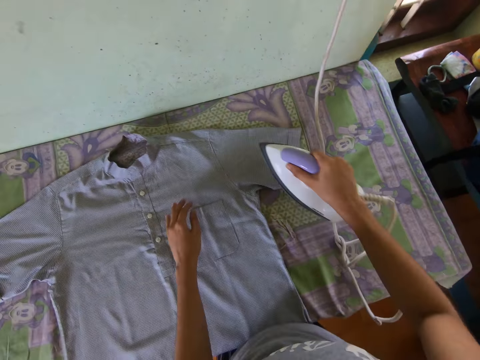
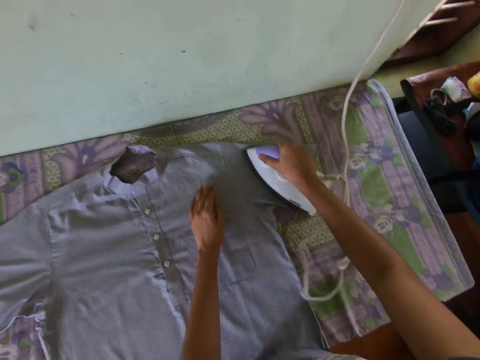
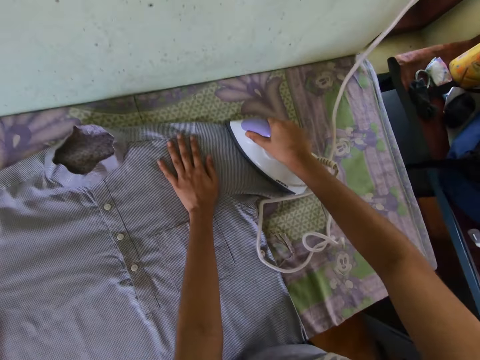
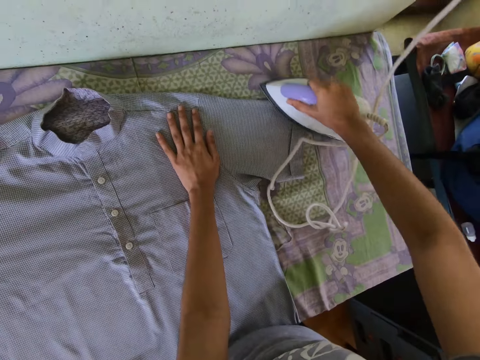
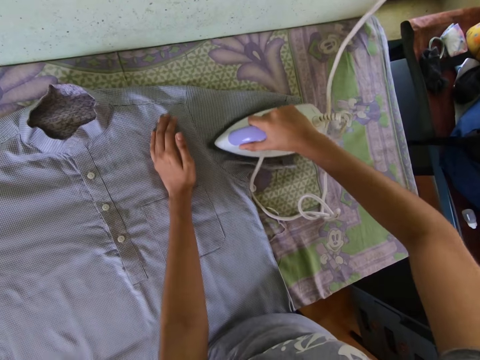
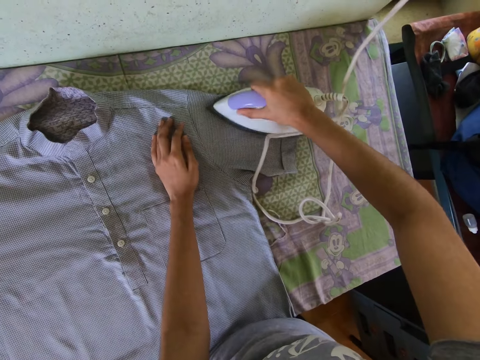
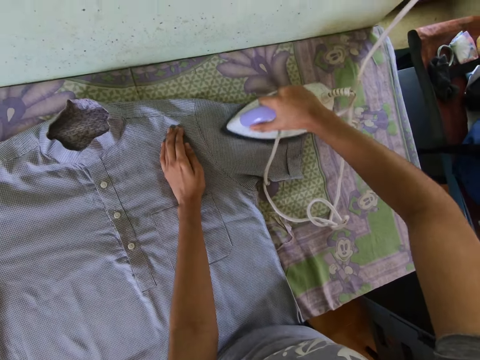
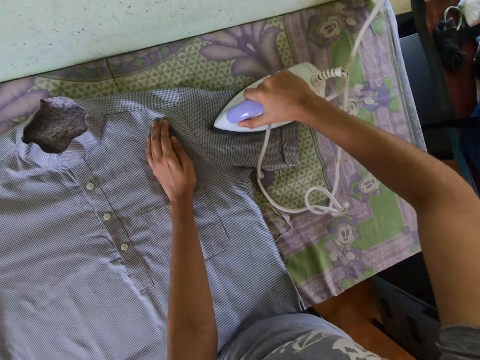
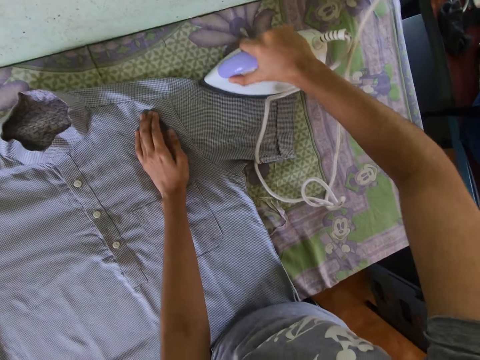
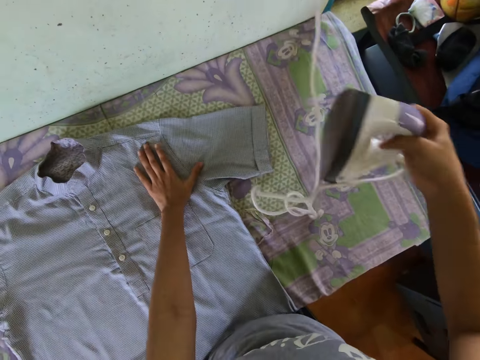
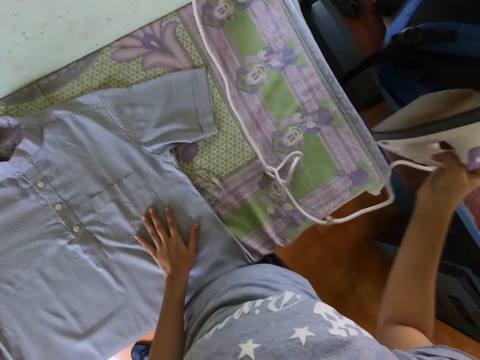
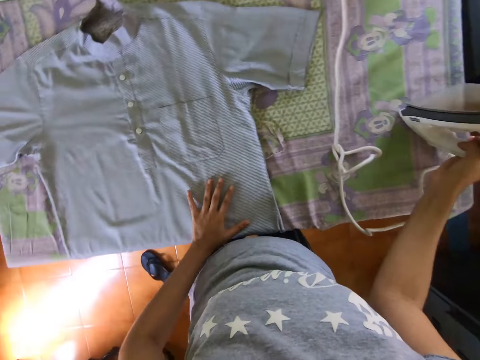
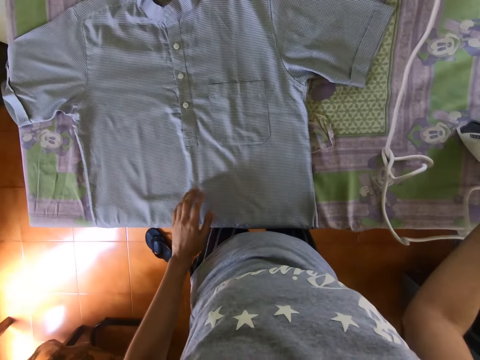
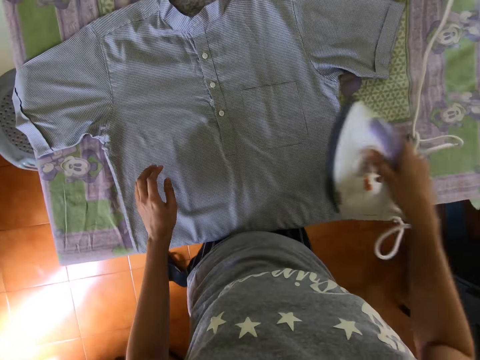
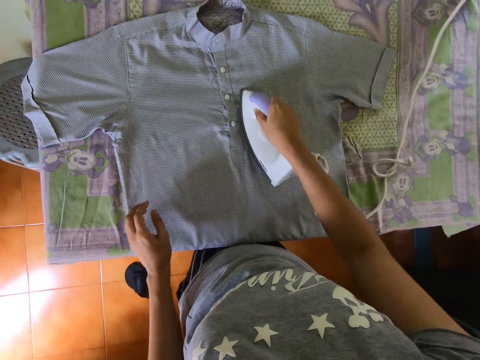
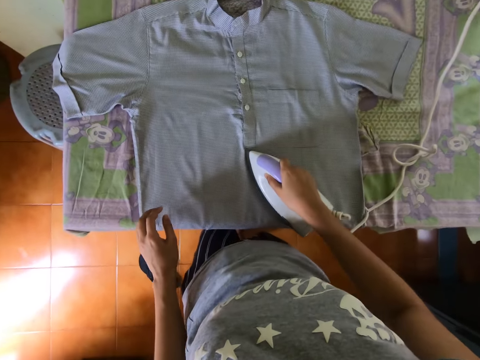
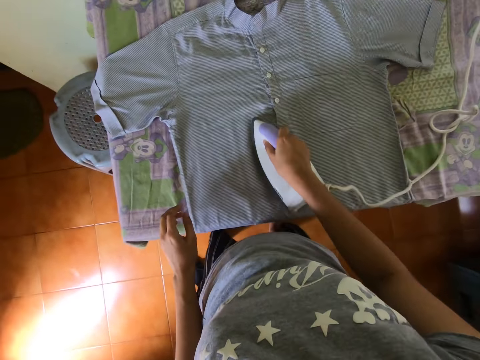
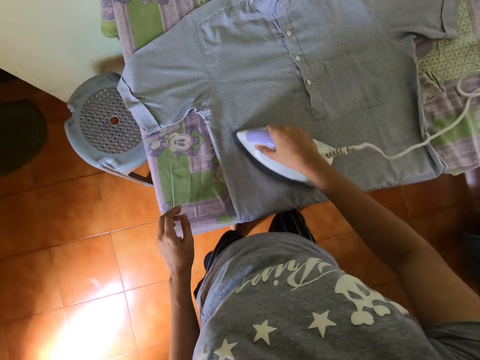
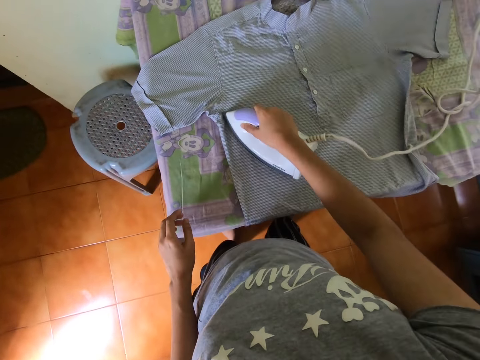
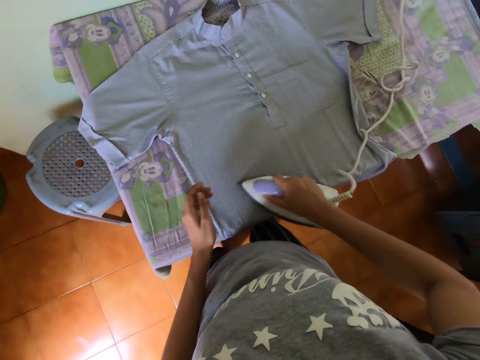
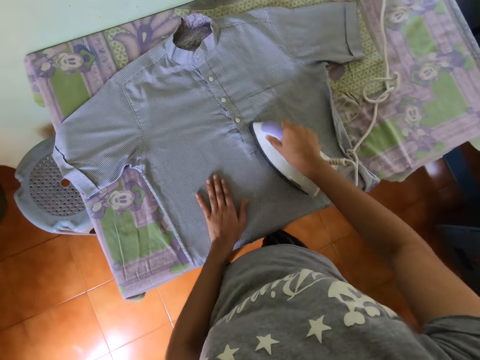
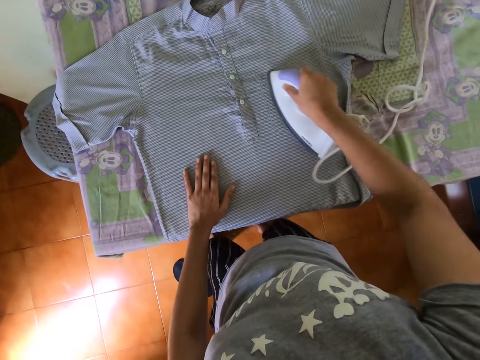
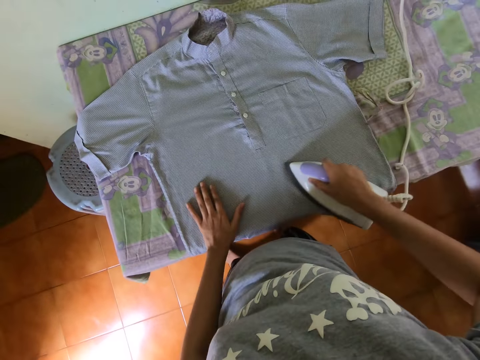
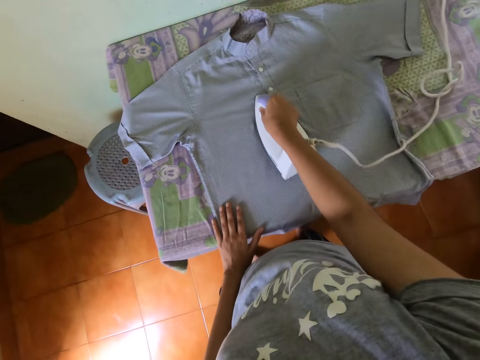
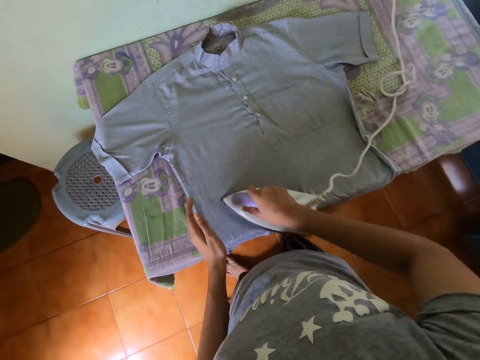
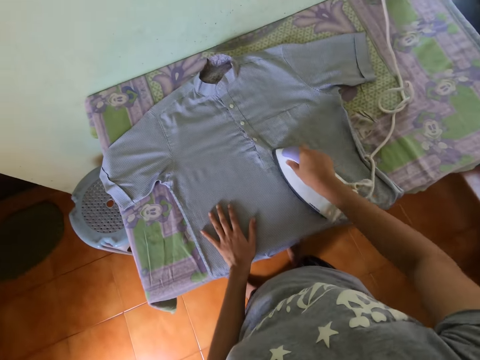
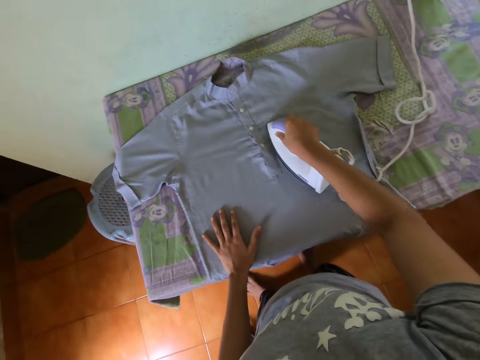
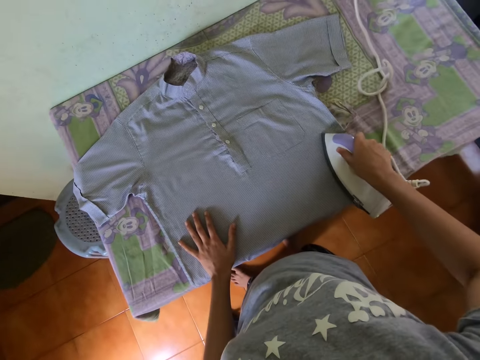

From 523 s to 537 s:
The camera wearer irons a shirt. They lift an iron. They place the cloth iron on the table. They pick the cloth iron. They iron the shirt. They place a hand on the shirt.

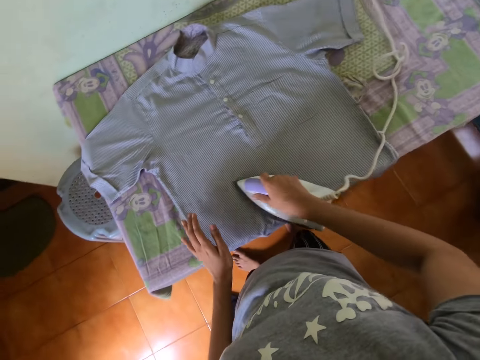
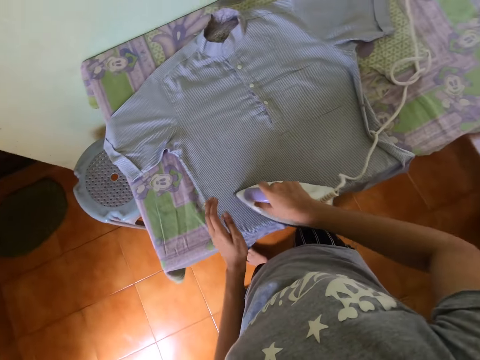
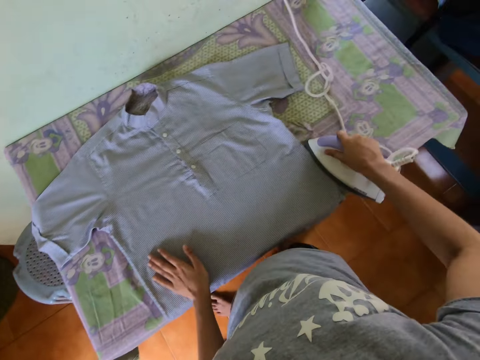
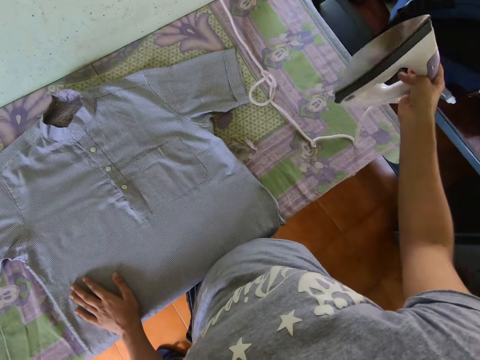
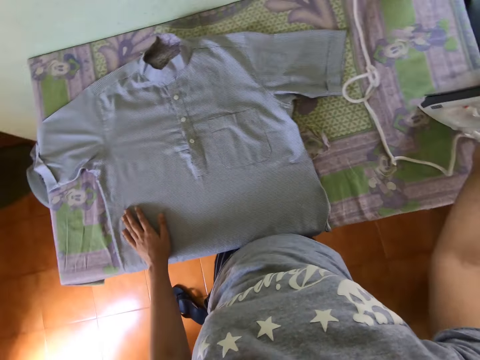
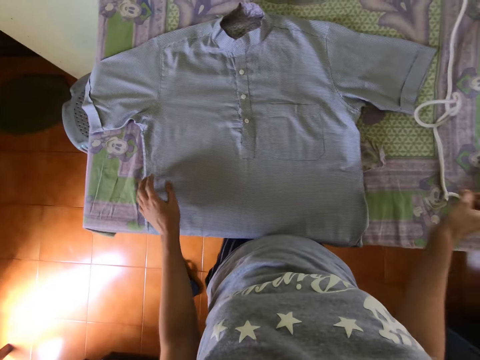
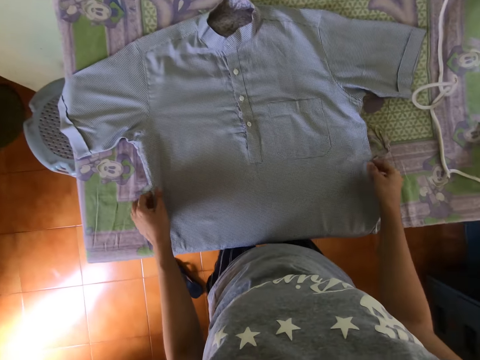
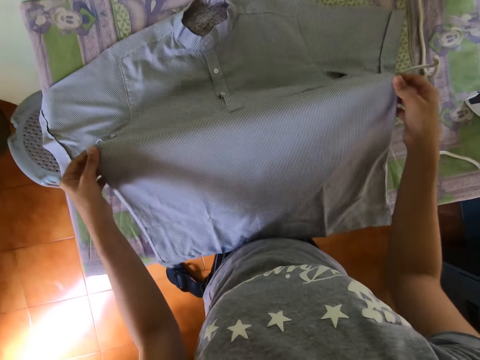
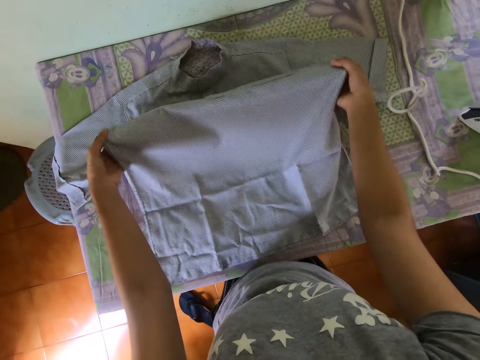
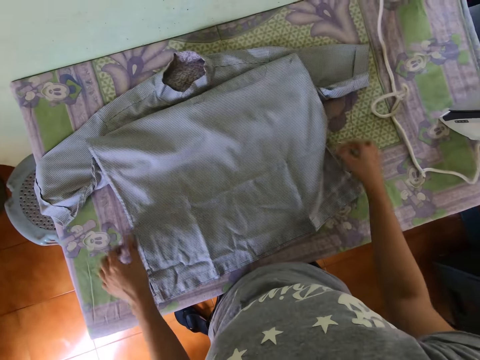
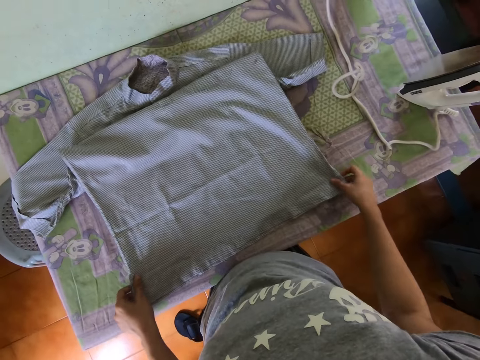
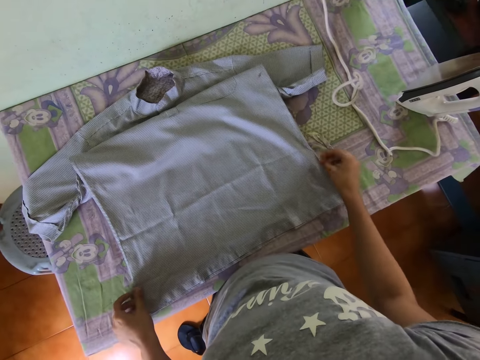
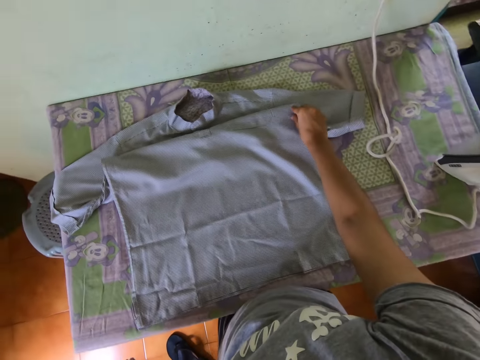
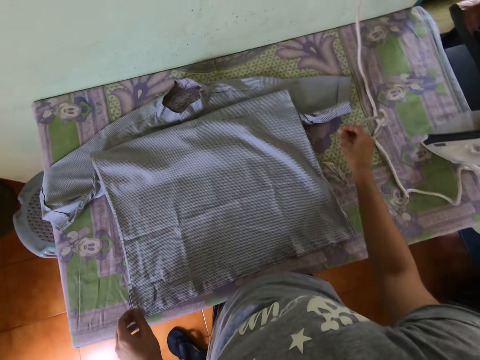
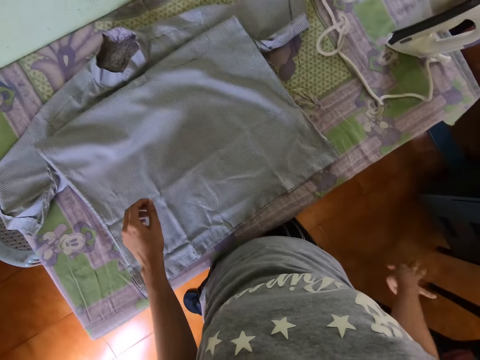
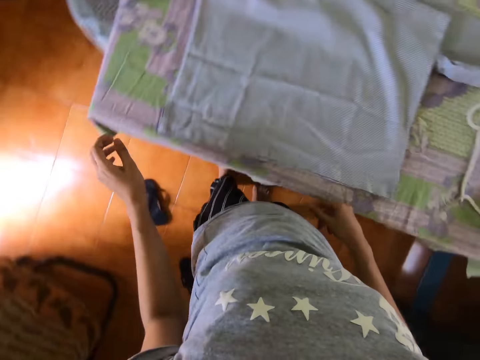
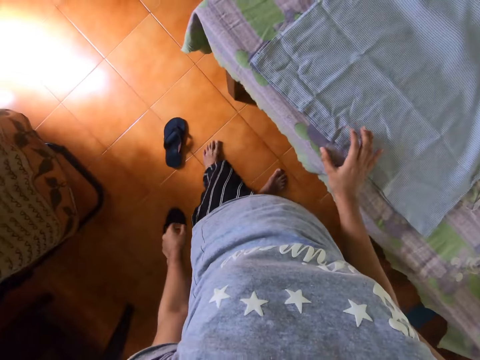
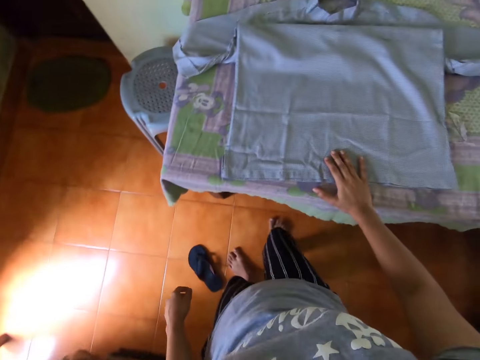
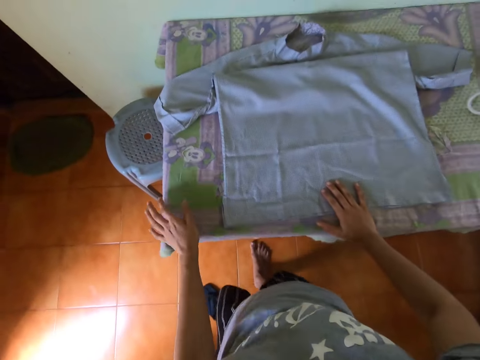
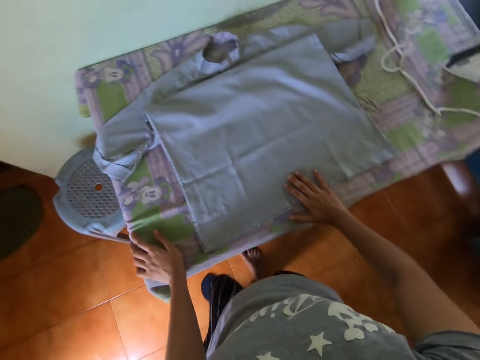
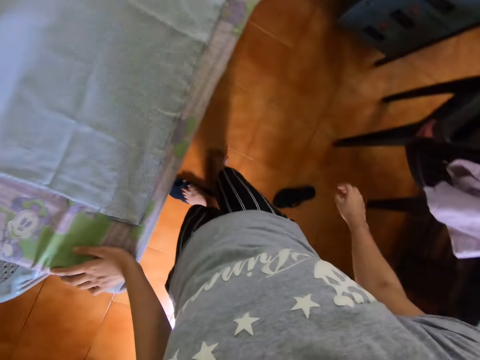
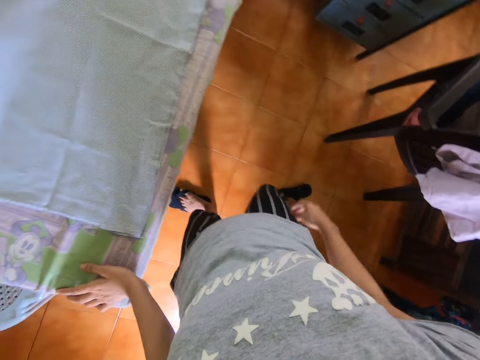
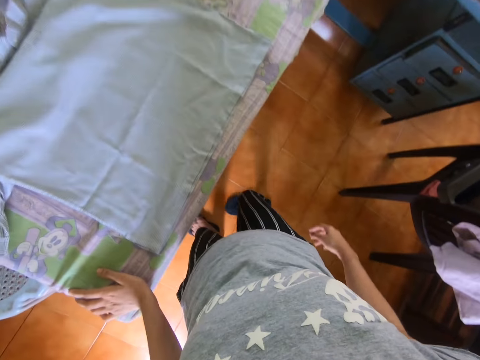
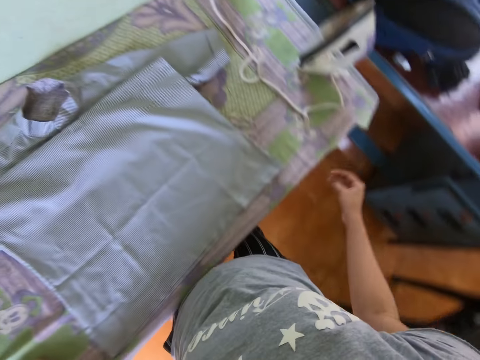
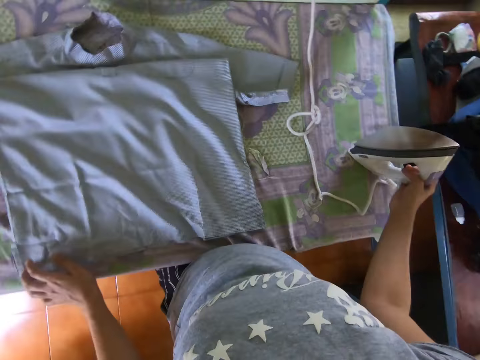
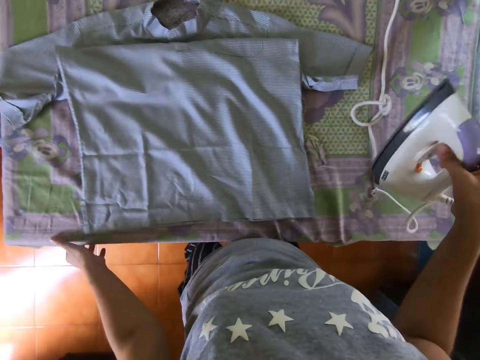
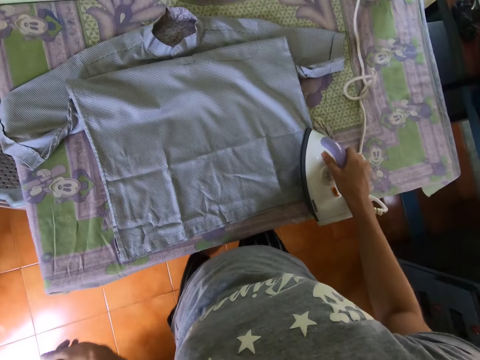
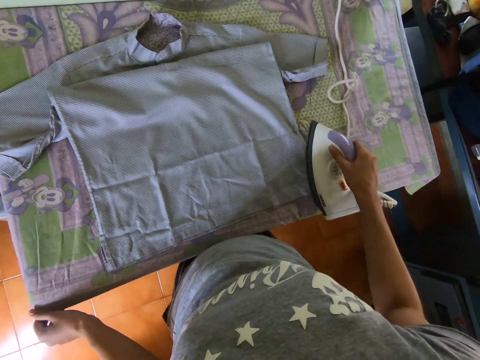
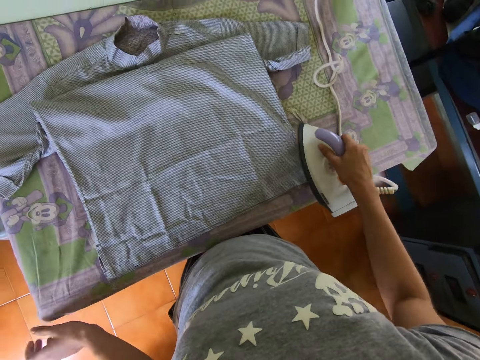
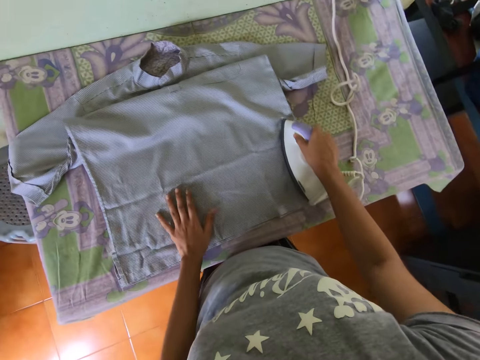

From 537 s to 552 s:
The camera wearer places the cloth iron on the table. They fold a shirt and straighten the shirt. They pick up something. They drop something. They walk in the room. They wear slippers. They pick up the cloth iron. They straighten a kanga.
